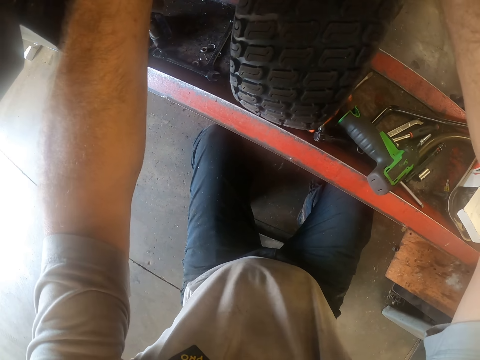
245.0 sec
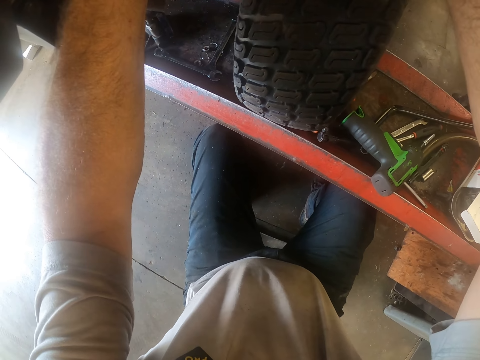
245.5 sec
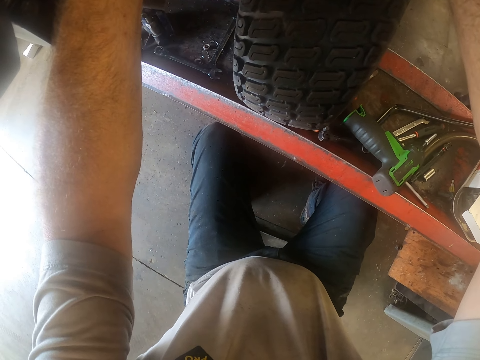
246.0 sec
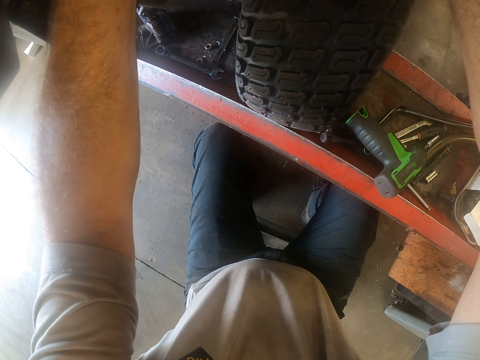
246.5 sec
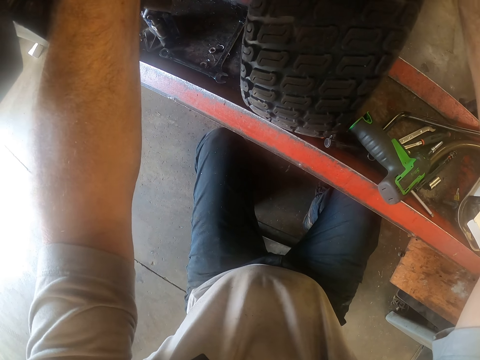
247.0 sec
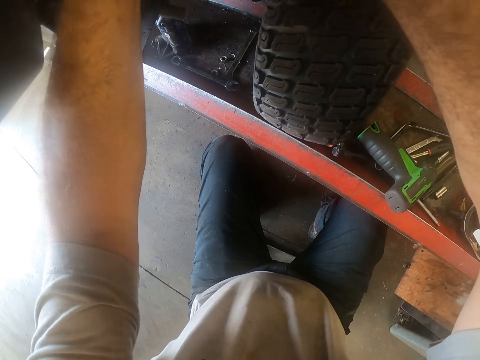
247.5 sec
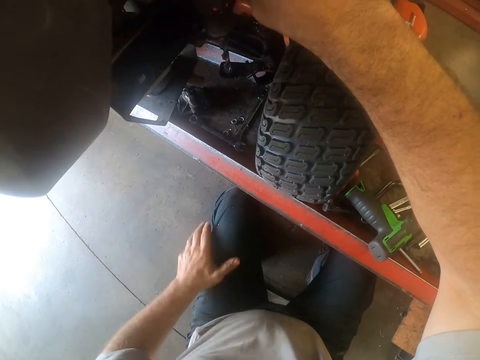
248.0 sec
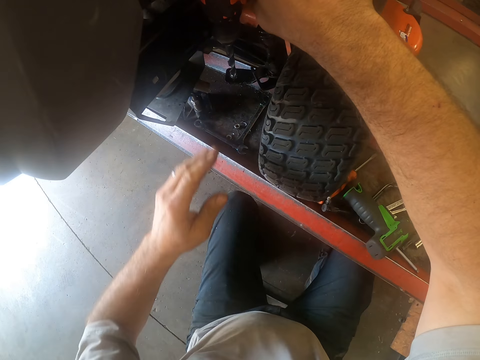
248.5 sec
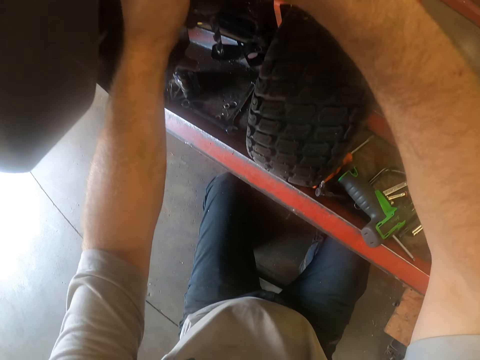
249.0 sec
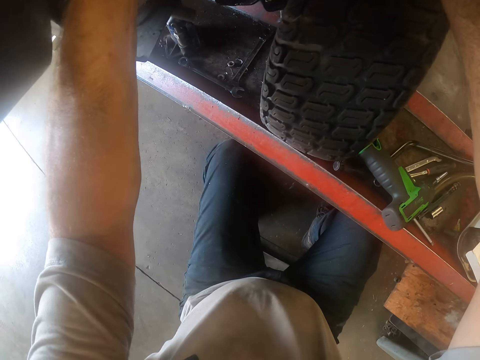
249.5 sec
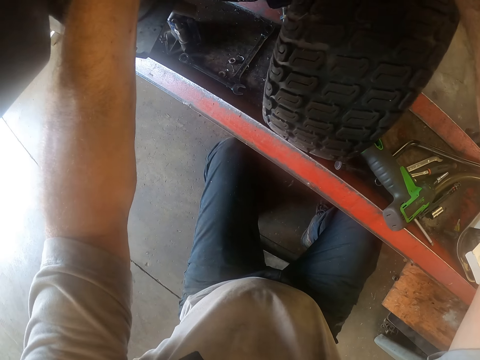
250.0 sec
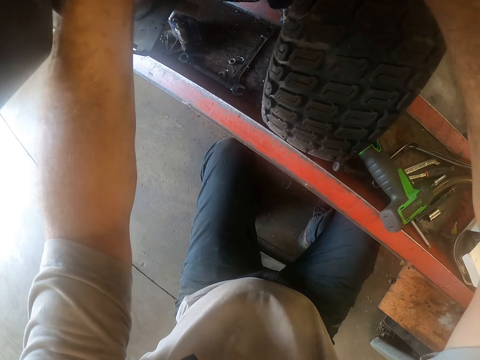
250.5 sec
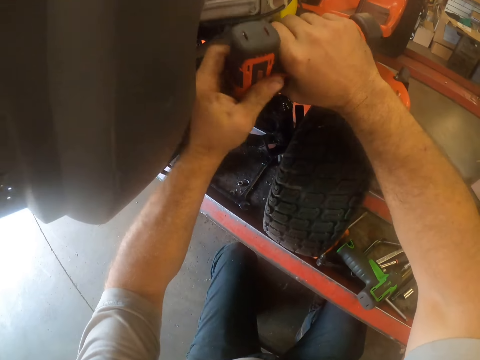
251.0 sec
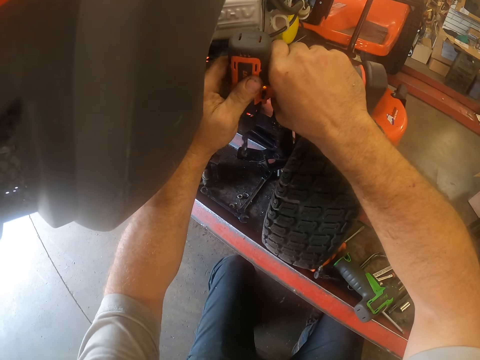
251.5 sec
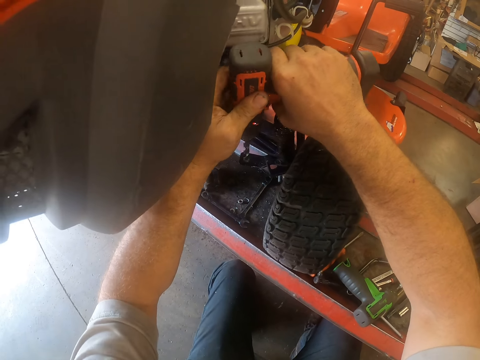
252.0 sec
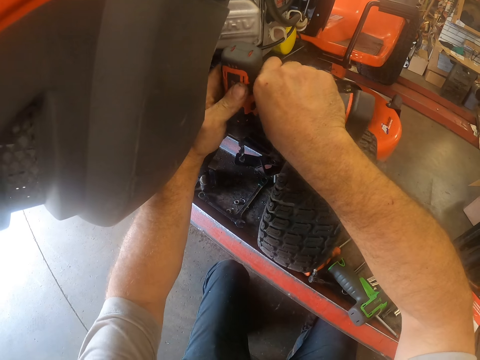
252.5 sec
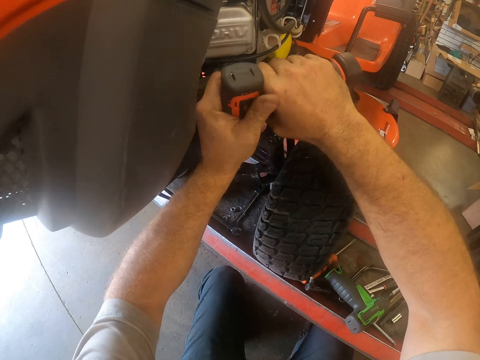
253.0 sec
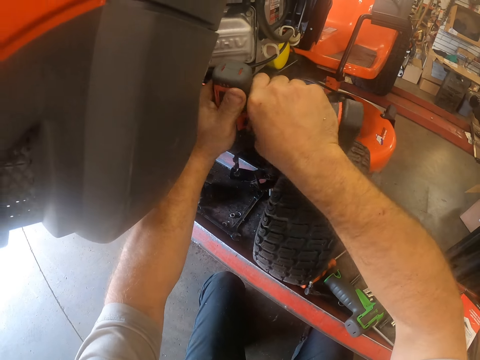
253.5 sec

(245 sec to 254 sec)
The camera wearer drops his left hand. He drills the lawn mower on the lift with the cordless drill machine in his hands. He holds the cordless drill machine on the lawn mower on the lift.

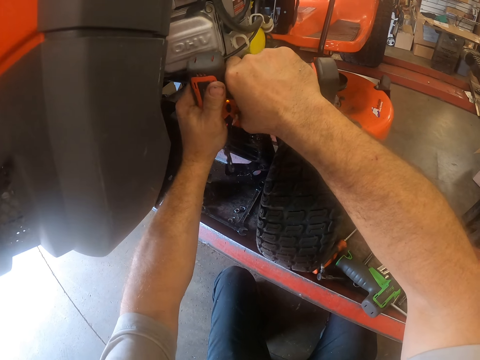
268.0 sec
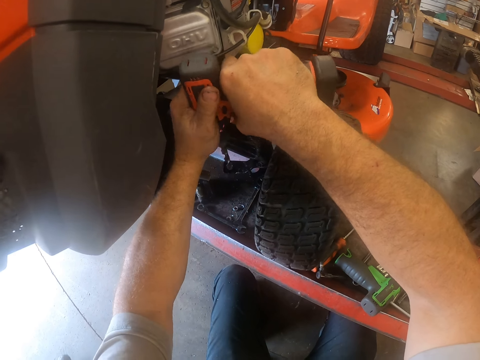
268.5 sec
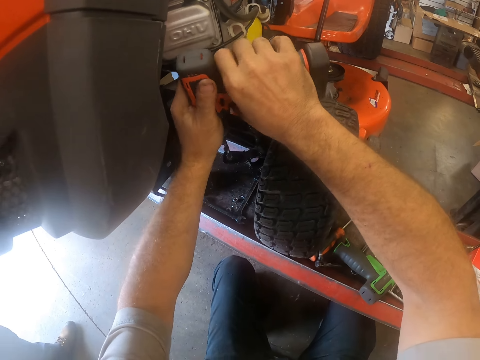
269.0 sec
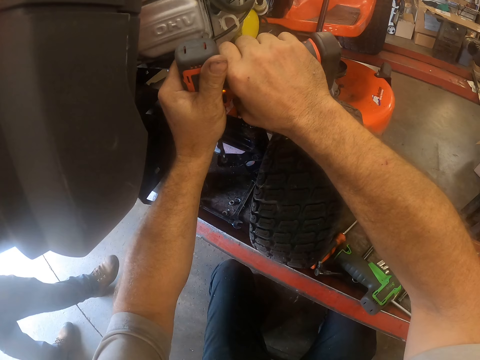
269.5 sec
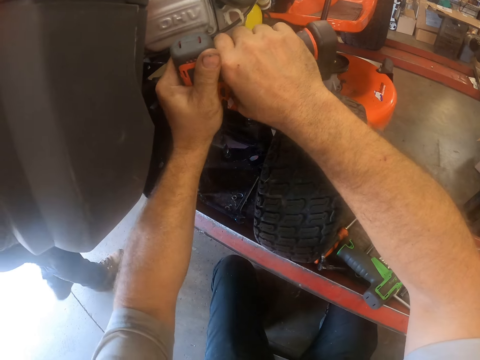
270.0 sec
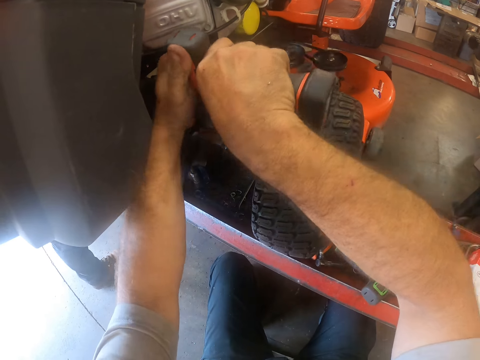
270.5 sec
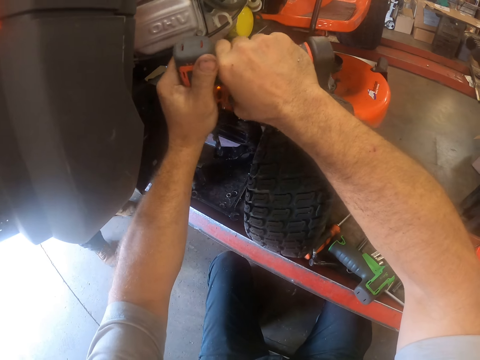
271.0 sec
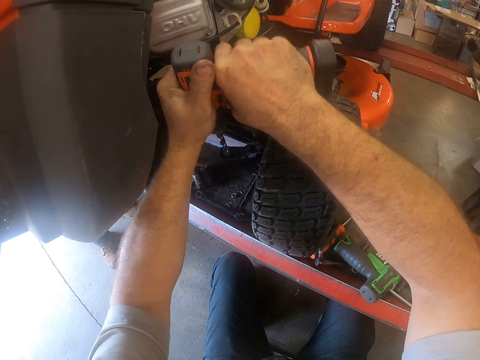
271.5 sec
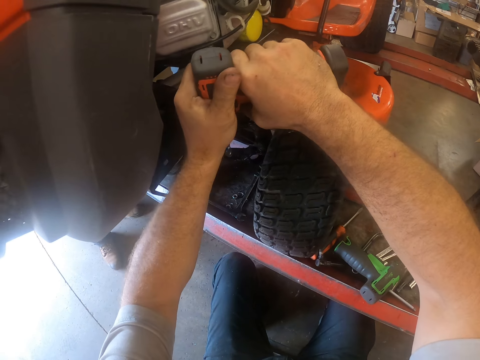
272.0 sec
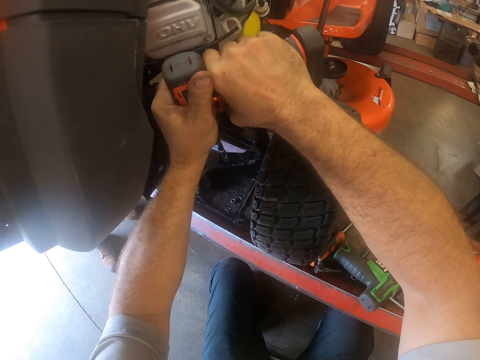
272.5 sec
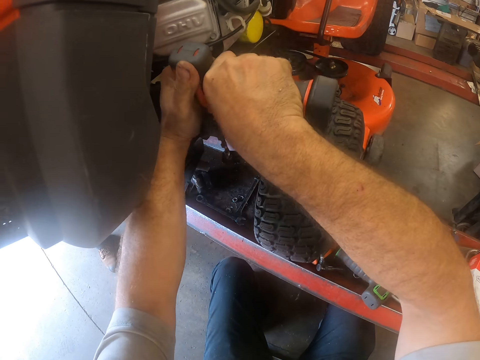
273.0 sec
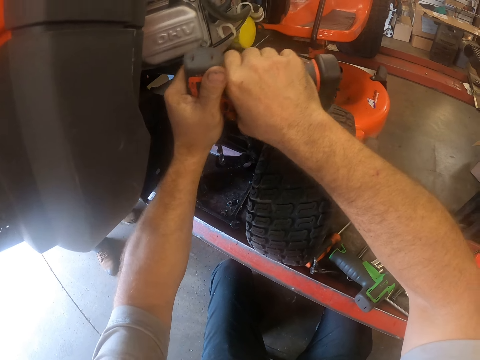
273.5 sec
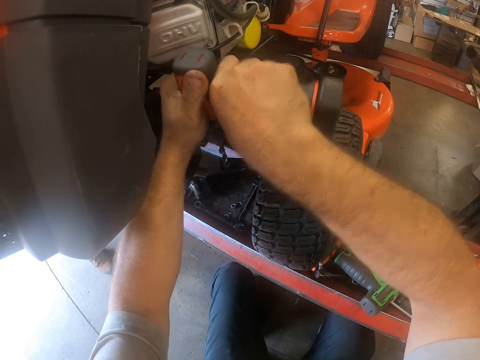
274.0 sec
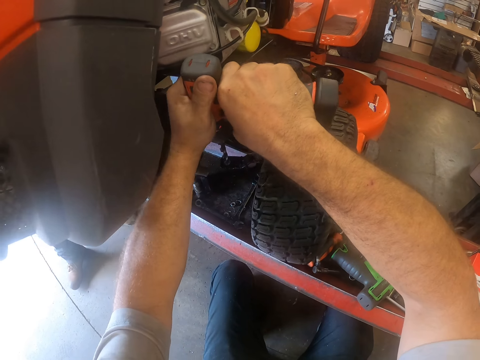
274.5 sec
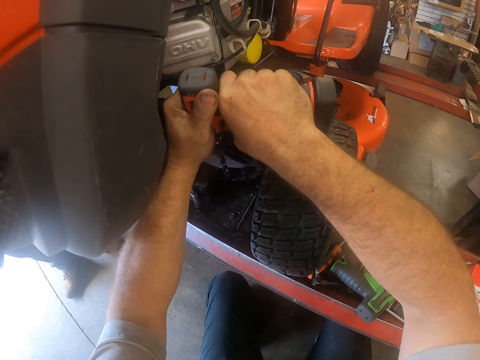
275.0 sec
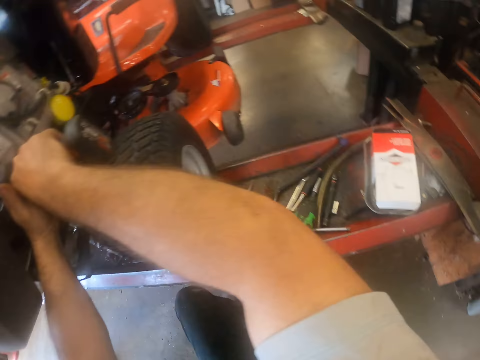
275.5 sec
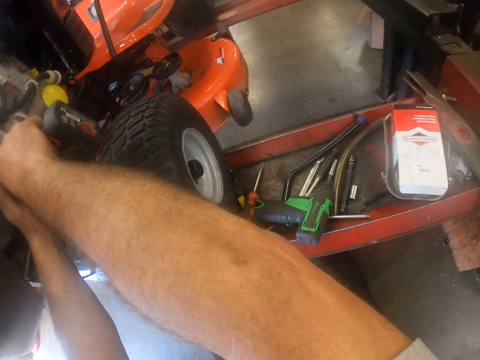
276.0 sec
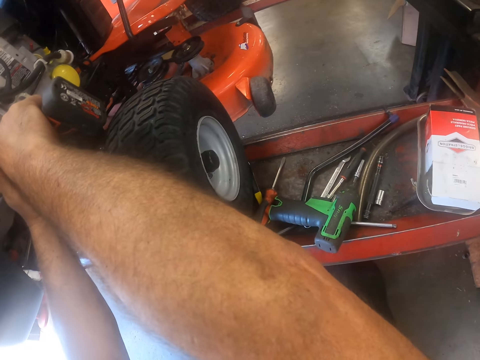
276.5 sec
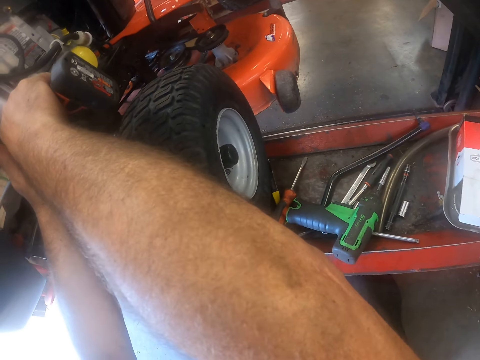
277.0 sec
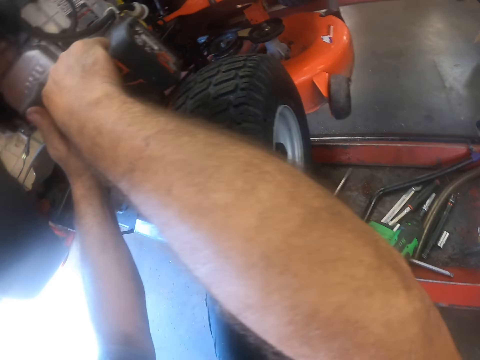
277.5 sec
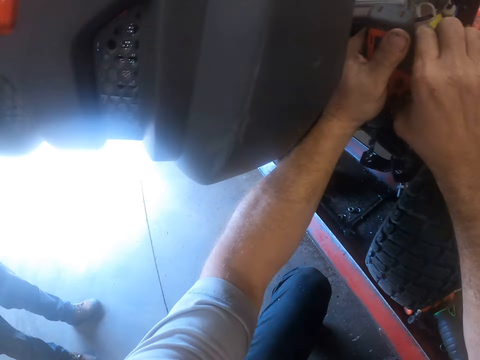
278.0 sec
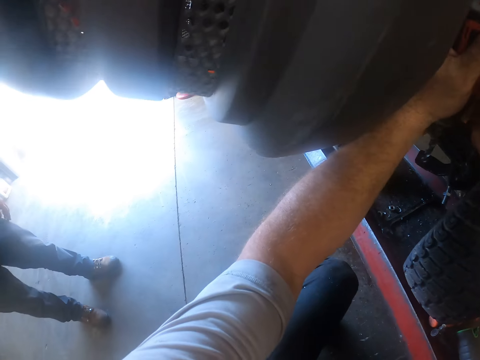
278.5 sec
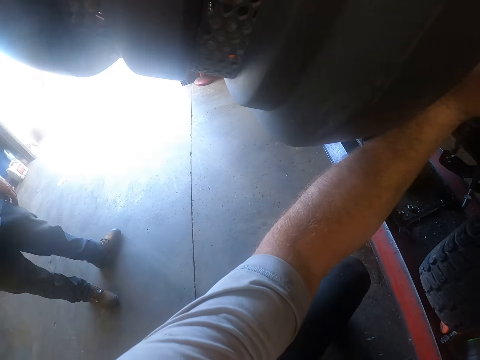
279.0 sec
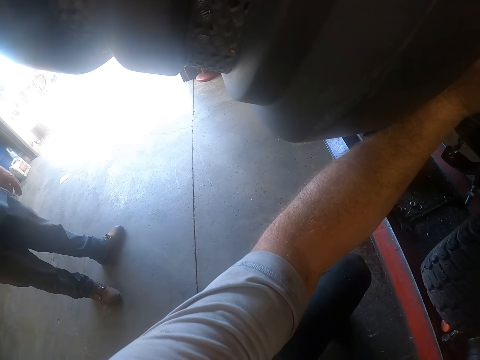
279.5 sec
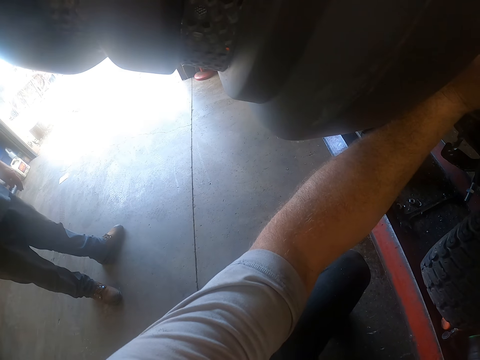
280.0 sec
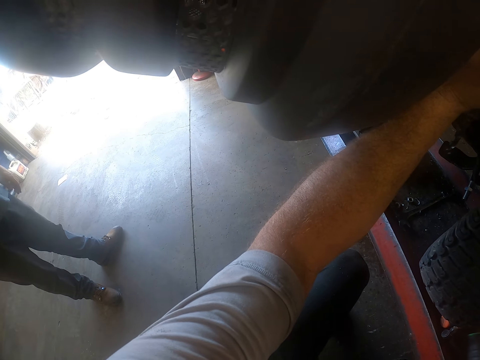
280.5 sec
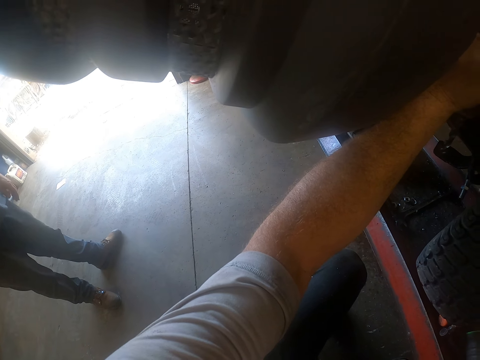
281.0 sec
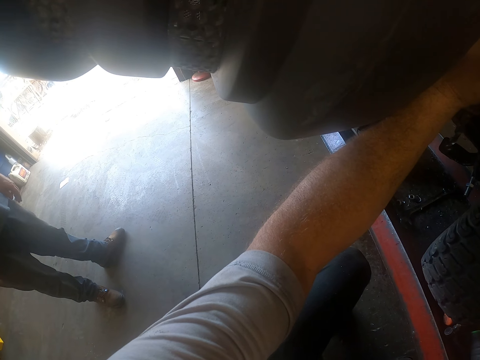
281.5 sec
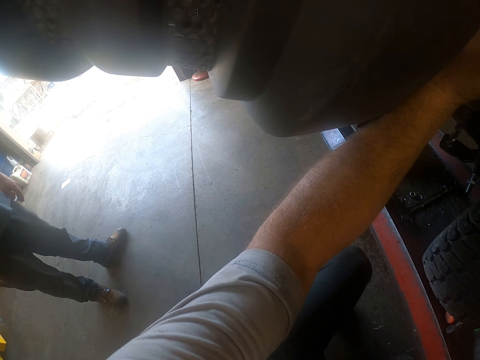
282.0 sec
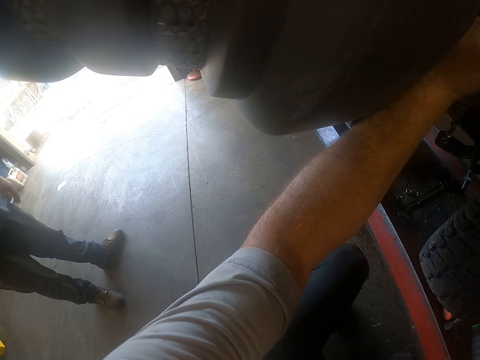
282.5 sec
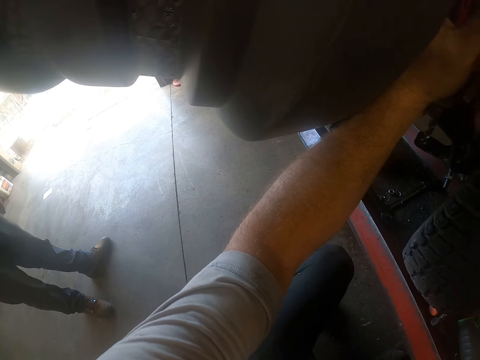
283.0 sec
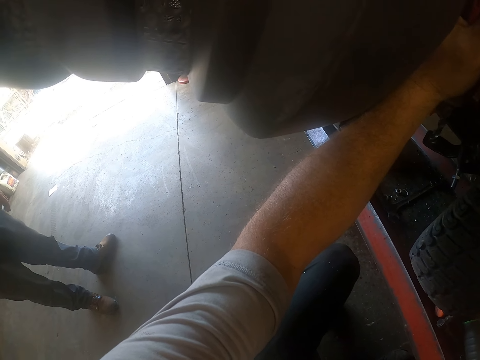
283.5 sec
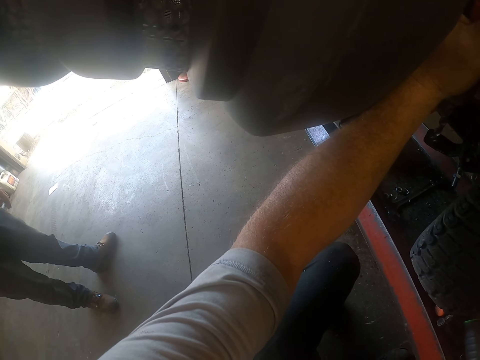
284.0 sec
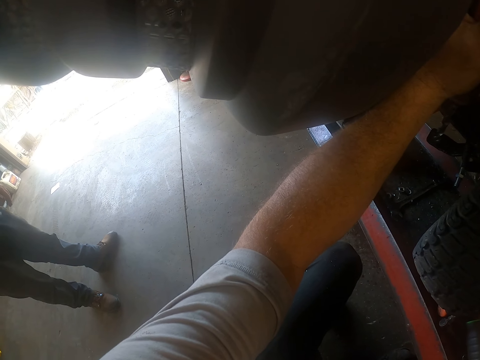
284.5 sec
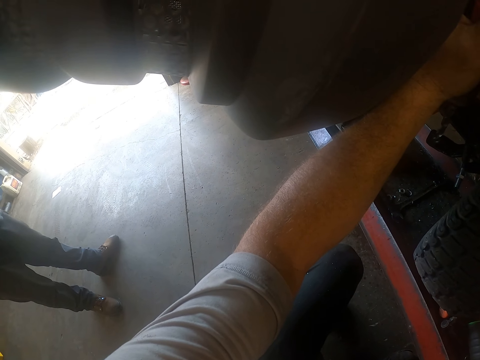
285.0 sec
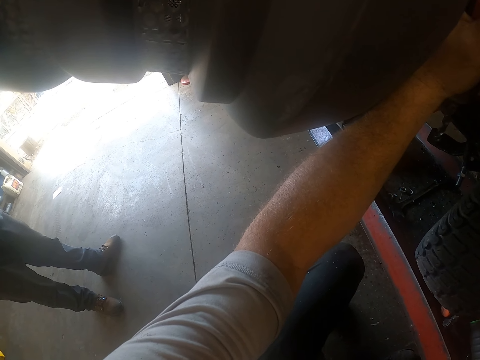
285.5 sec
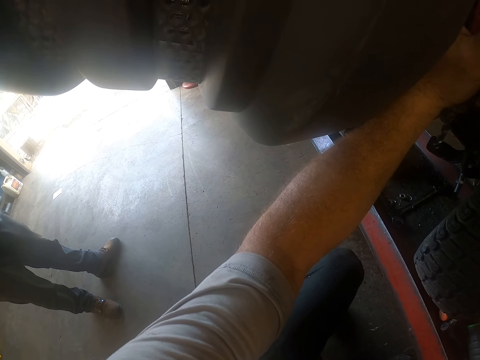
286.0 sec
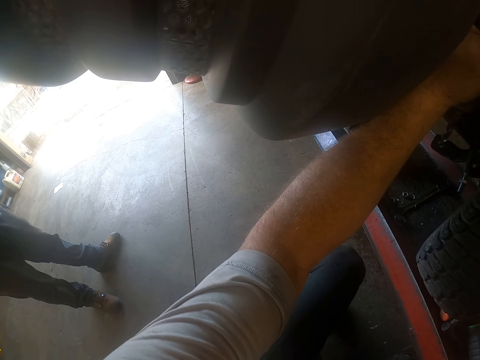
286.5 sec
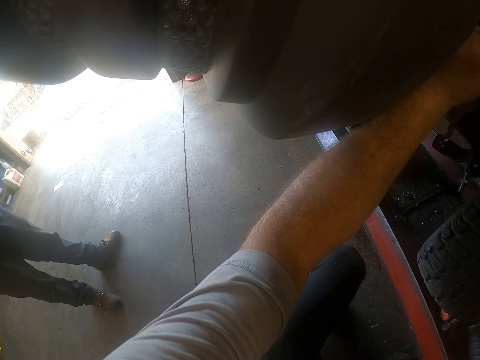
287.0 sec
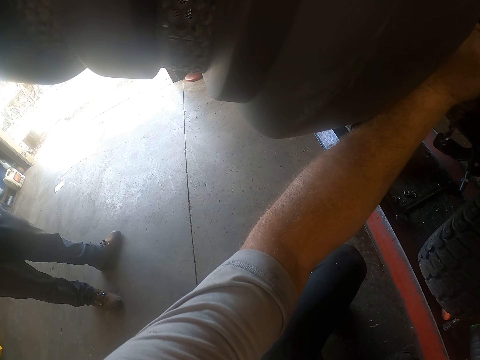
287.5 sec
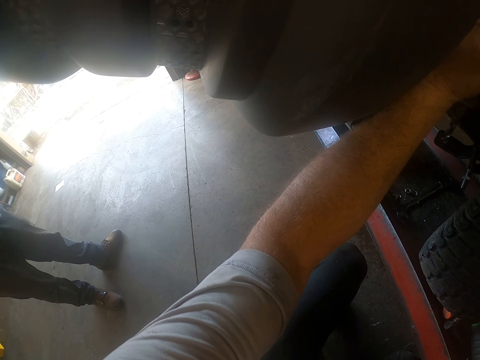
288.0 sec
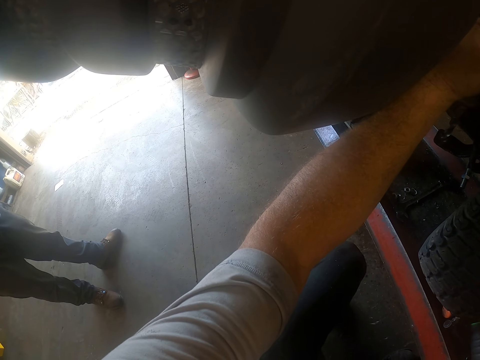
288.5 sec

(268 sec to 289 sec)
The camera wearer drills the lawn mower on the lift with the cordless drill machine in his hands. He interacts with a man. He interacts with the man again.
